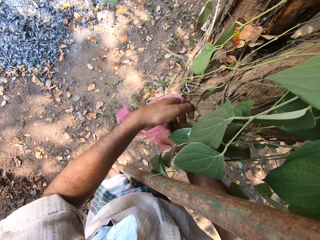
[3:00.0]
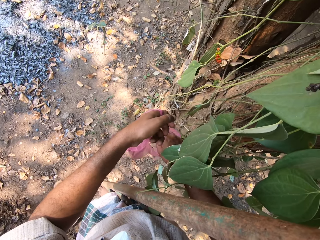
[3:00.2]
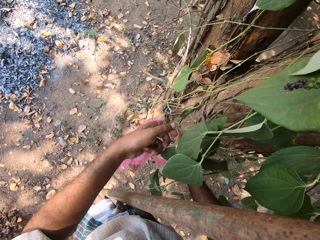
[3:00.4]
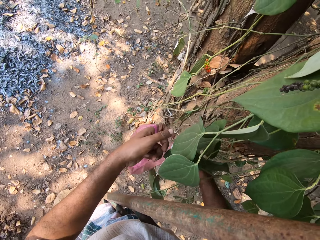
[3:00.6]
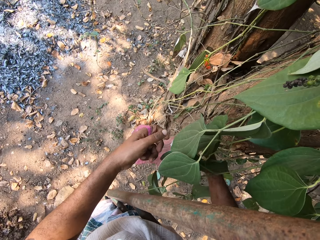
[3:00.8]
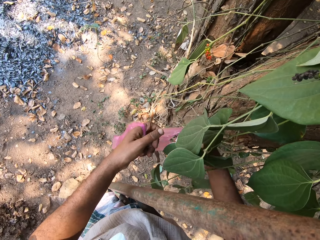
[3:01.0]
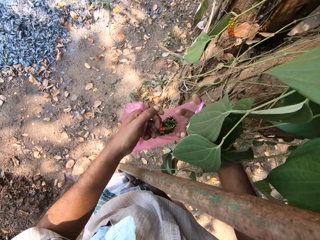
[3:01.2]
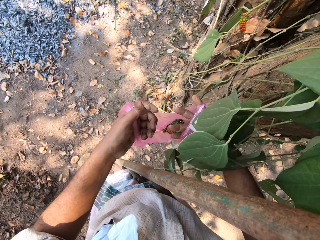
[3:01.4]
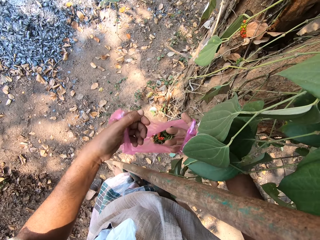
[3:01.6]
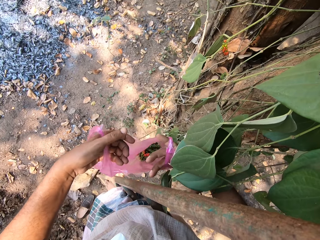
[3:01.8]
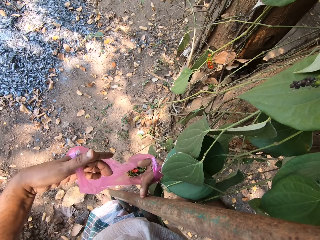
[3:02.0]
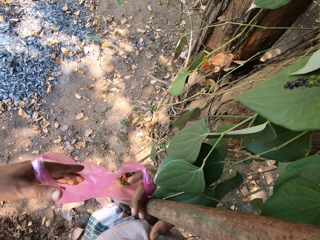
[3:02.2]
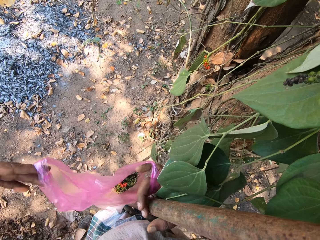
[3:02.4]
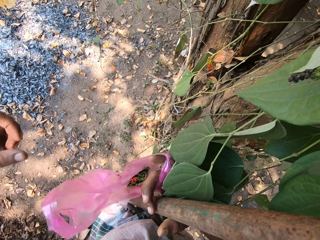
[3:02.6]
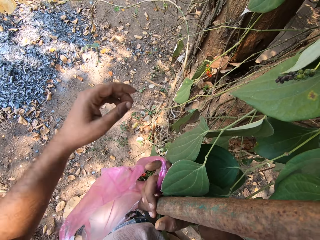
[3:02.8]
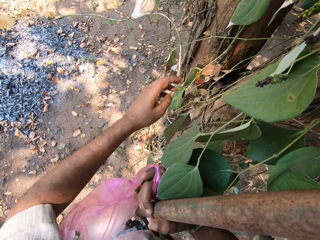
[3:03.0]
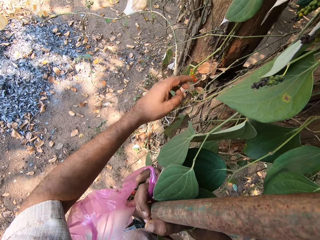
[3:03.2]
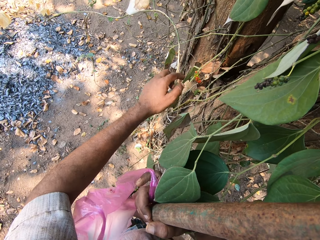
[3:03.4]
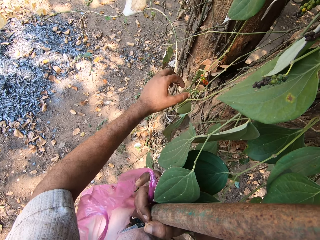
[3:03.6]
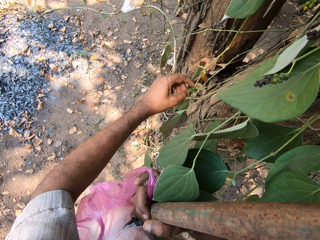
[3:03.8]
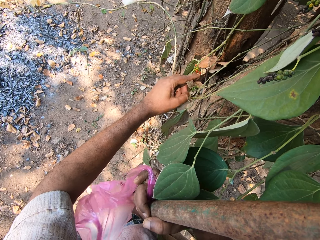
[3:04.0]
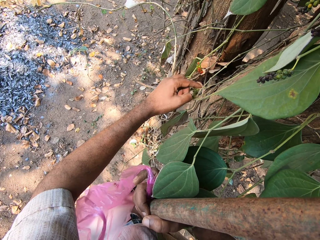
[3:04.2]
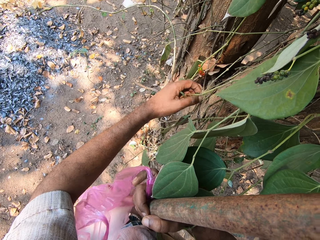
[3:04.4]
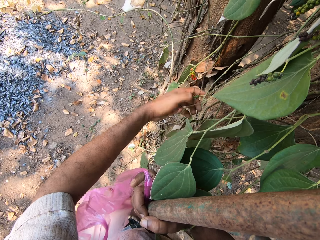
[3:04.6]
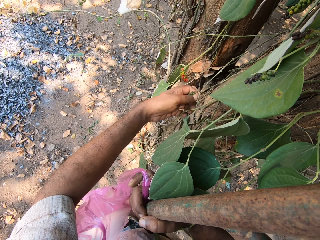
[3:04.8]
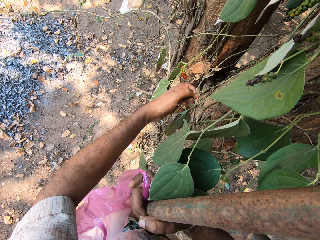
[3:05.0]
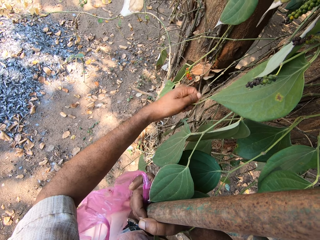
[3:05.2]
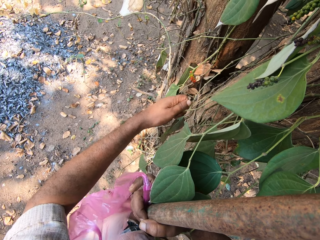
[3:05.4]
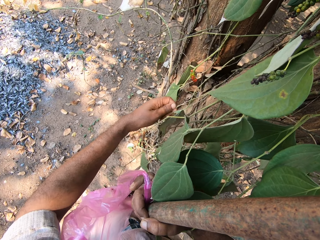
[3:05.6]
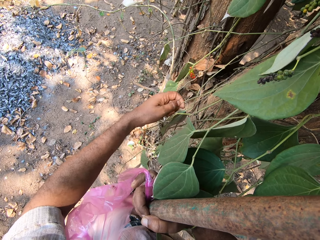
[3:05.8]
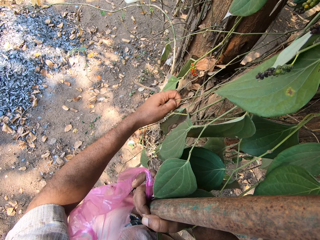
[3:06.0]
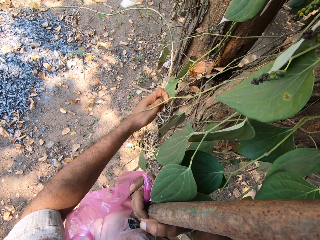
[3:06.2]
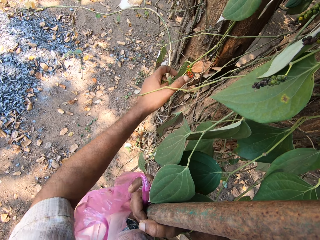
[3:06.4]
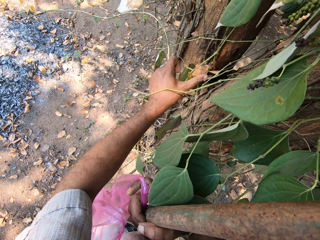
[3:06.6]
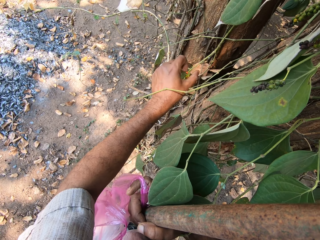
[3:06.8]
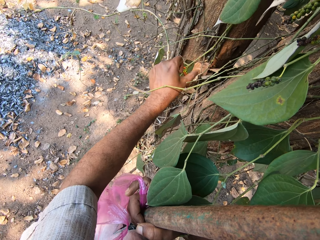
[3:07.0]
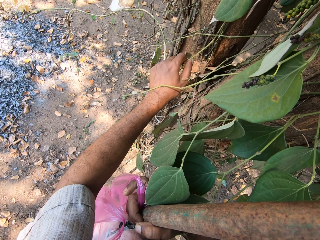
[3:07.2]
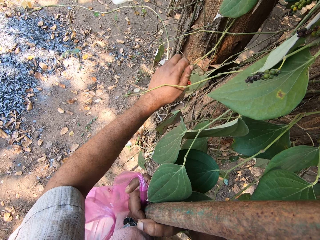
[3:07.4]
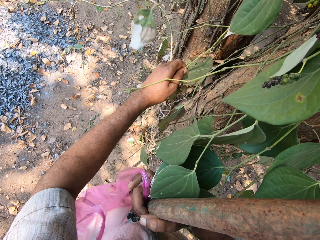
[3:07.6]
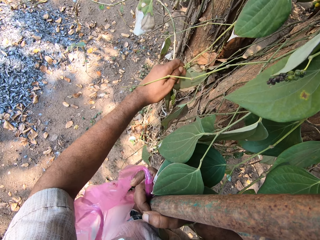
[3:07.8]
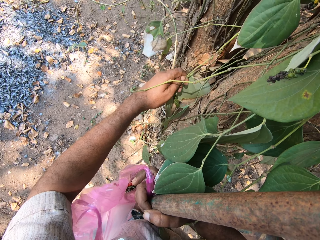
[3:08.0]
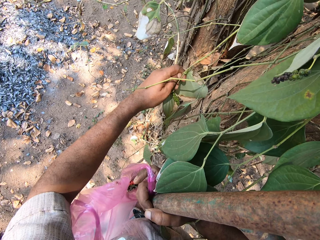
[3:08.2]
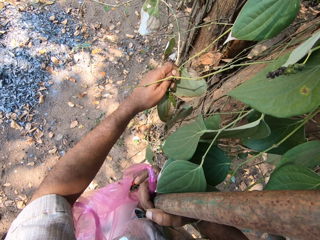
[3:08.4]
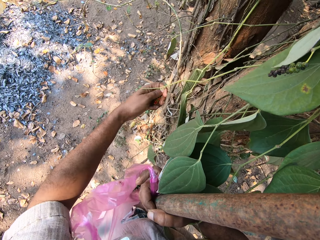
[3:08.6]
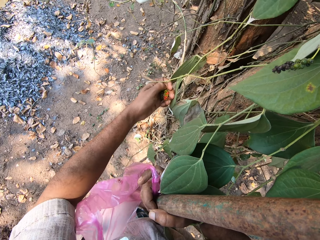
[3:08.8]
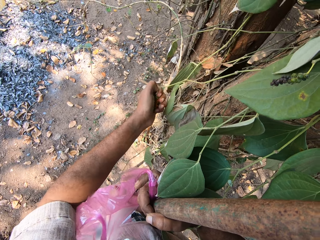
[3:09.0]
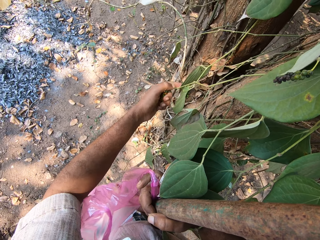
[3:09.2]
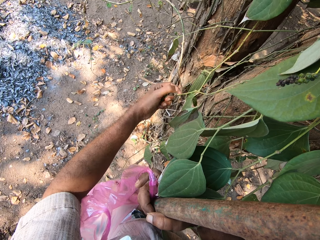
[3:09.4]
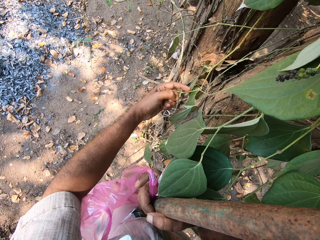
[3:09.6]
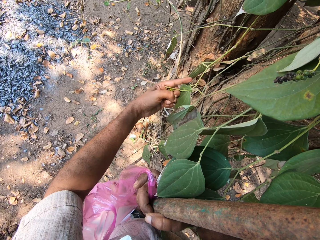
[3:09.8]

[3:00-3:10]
The camera wearer drops the fruit in his right hand in the plastic bag in his left hand. He adjusts the plastic bag in both hands. He holds the plastic bag in his right hand. He plucks fruits from the tree with his left hand.

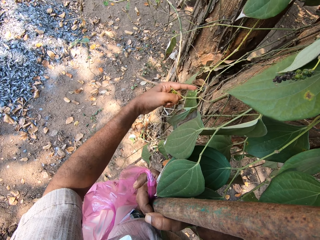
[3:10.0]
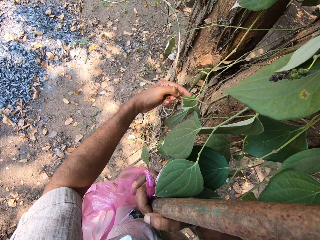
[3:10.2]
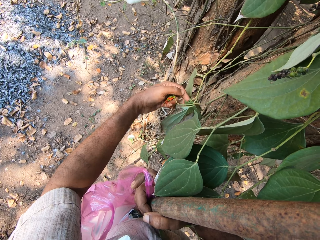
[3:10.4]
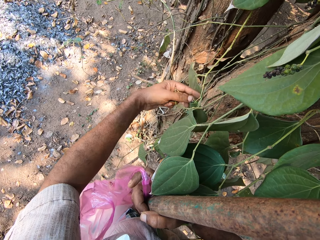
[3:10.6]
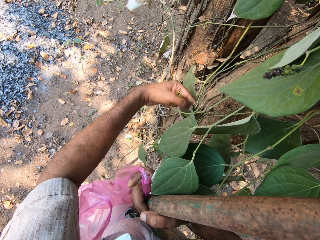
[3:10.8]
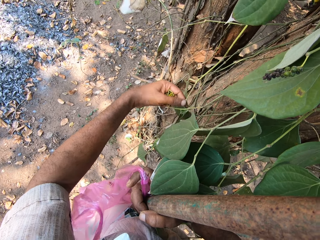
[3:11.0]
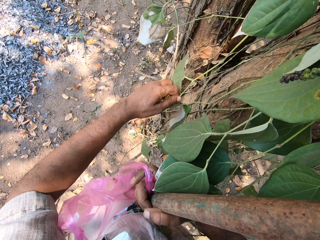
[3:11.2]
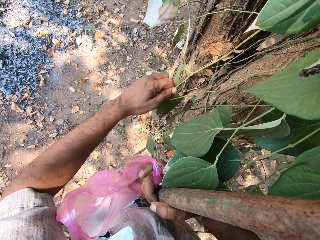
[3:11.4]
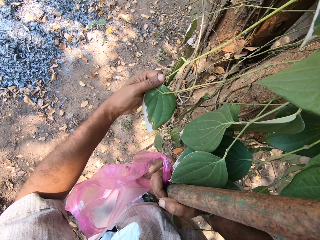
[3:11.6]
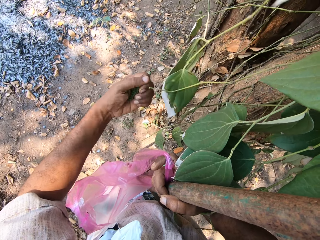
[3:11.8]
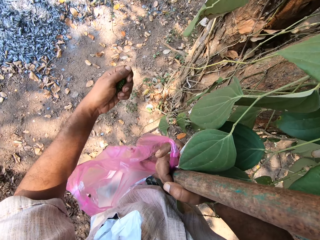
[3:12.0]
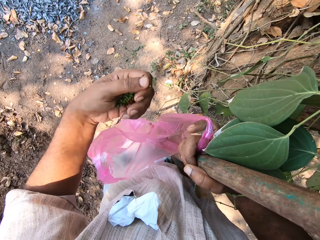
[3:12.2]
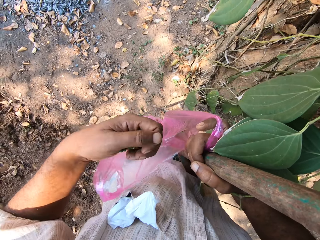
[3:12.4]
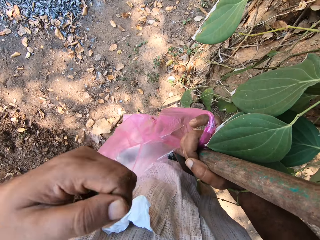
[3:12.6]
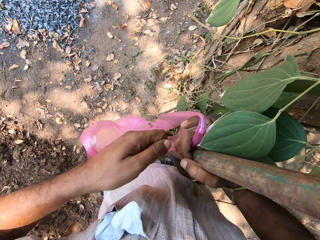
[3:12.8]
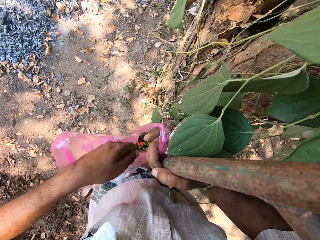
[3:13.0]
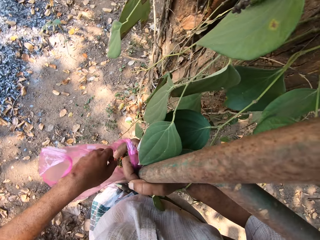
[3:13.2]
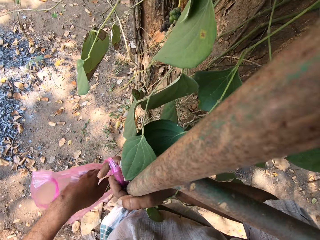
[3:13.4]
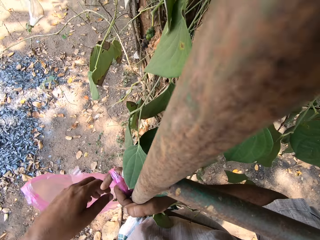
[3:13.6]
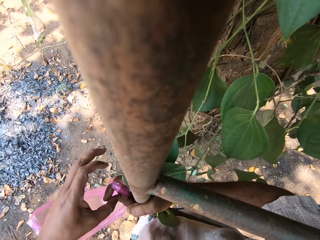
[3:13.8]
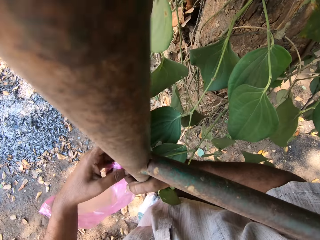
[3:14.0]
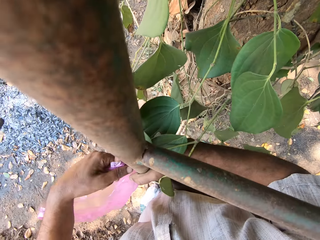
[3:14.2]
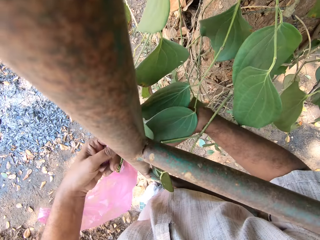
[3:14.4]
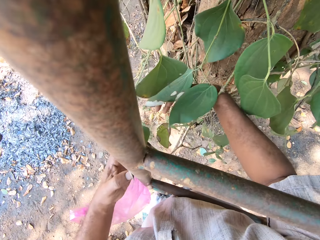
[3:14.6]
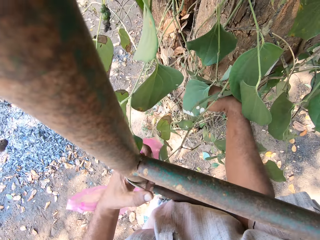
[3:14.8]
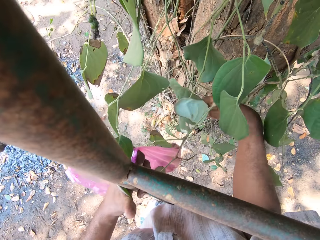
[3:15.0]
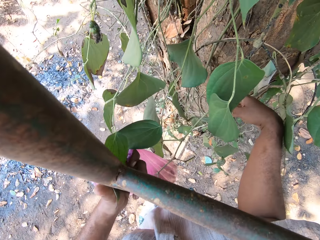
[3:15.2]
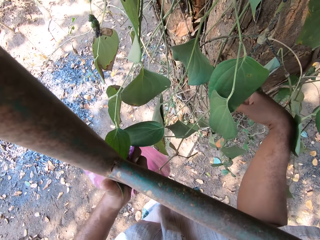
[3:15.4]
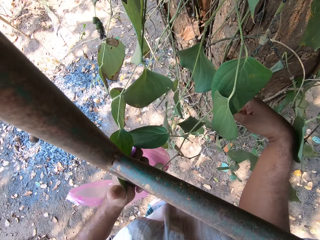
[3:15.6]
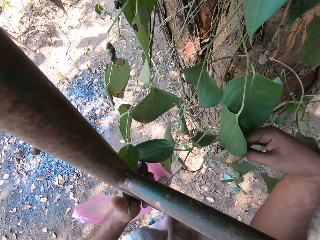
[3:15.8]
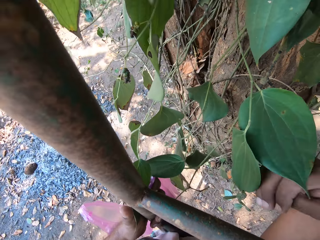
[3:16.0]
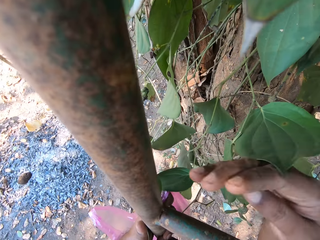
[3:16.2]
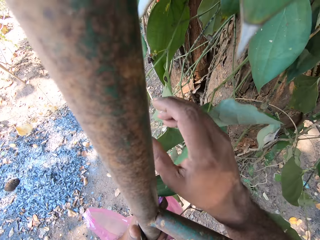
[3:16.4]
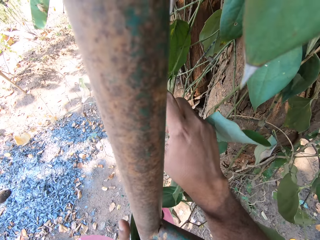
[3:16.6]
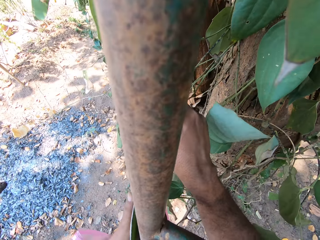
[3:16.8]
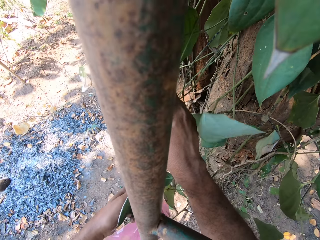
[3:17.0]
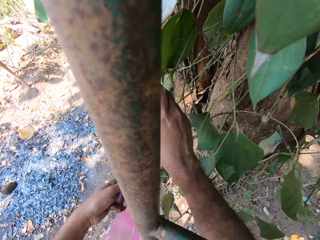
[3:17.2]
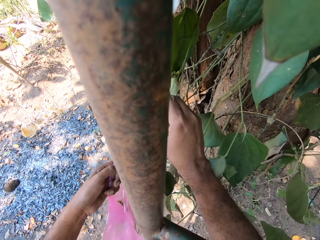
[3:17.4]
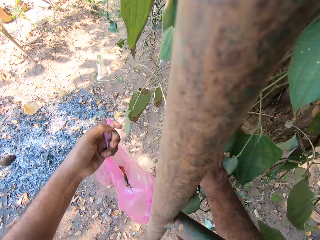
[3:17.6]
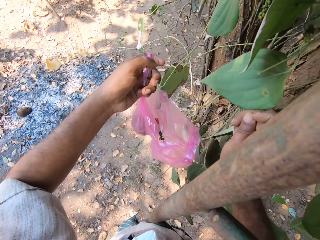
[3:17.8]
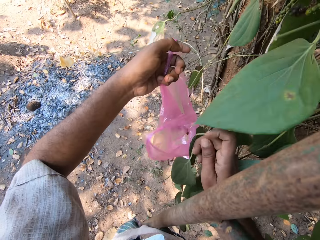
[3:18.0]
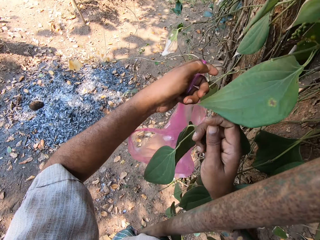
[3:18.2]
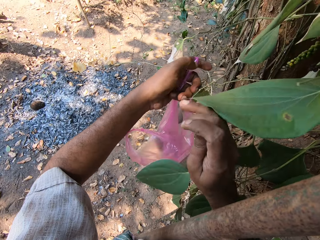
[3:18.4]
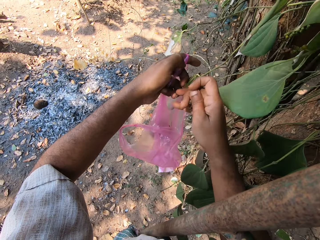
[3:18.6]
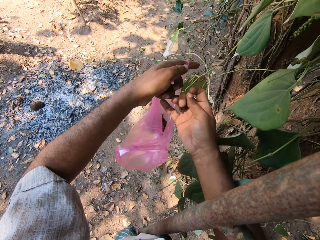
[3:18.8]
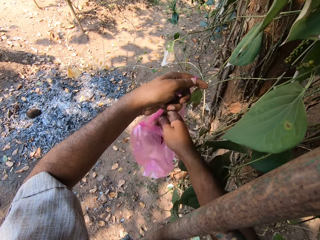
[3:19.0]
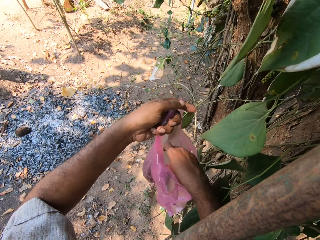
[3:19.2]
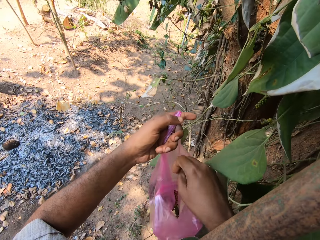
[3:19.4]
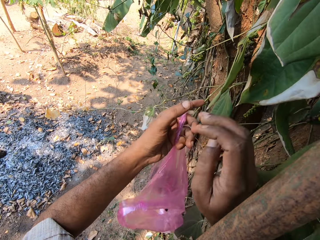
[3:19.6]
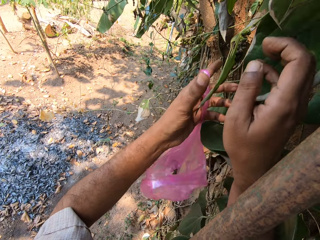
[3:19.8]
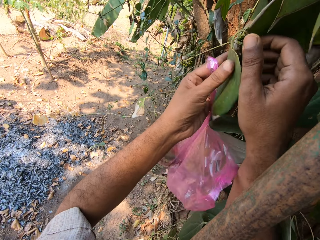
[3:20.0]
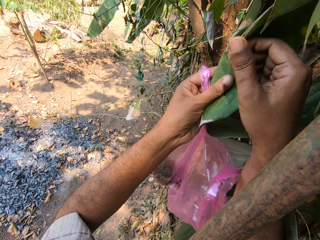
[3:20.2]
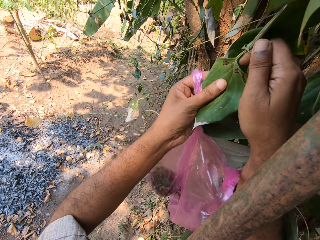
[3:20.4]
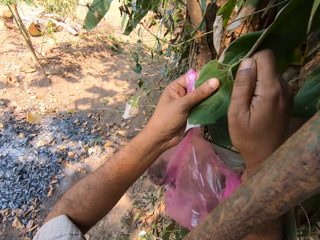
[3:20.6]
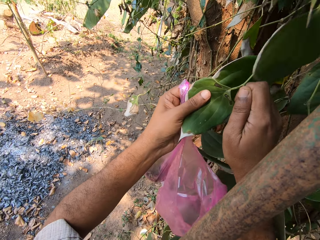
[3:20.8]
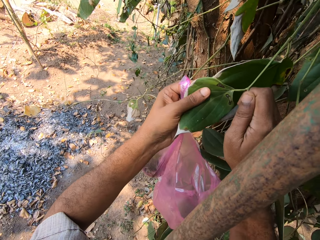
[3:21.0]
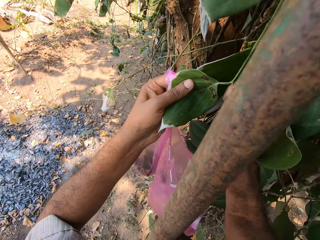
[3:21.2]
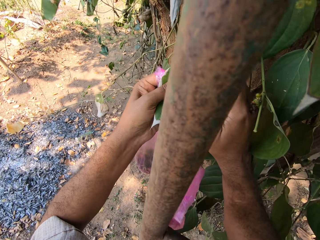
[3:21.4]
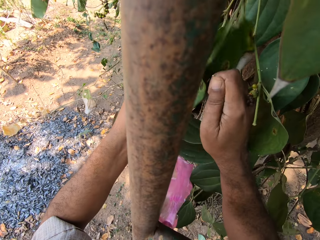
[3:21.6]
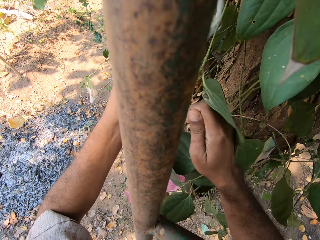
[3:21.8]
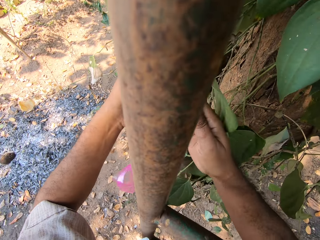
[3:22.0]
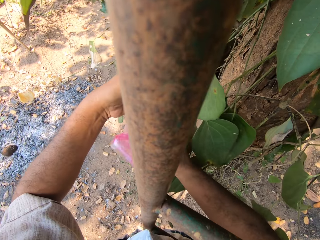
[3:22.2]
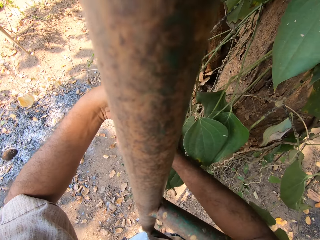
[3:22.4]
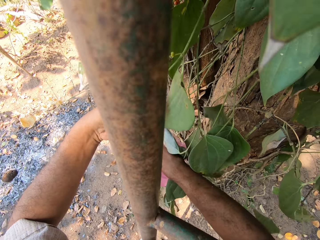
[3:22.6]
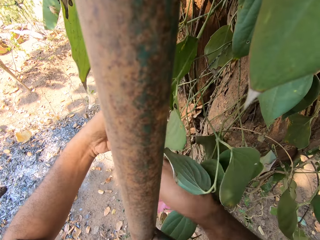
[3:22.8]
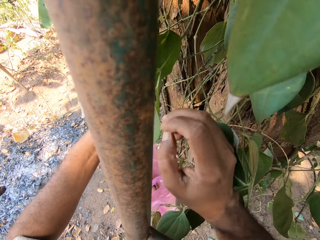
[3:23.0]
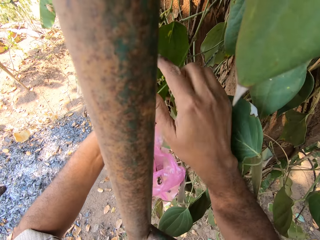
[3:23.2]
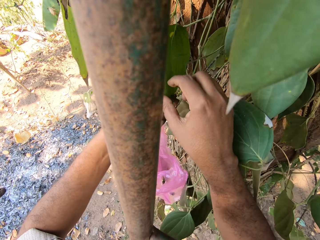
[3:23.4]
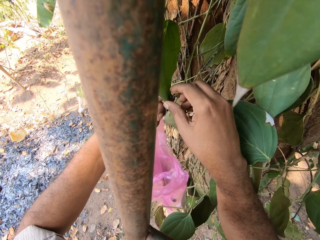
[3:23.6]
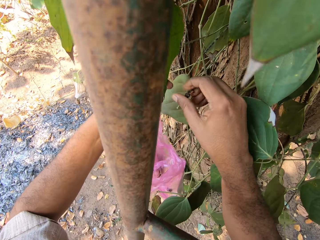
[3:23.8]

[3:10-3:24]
The camera wearer drops the fruit in his left hand in the plastic bag in his right hand. He holds the plastic bag in his right hand with his left hand. He plucks fruits from the tree with his right hand. He drops the fruit in his right hand in the plastic bag in his left hand. He plucks some fruits from the tree with both hands. He drops the fruits in his right hand in the plastic bag in his left hand. He plucks fruits from the tree with his right hand.
